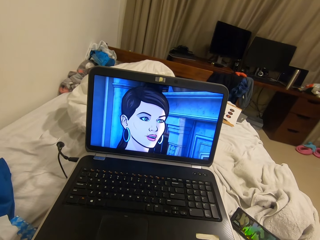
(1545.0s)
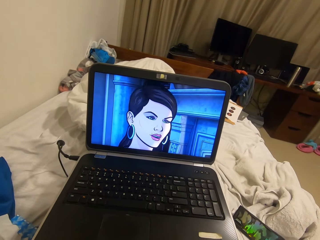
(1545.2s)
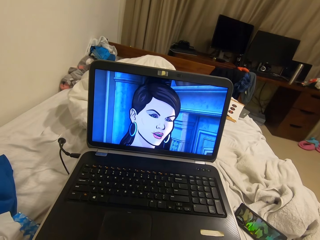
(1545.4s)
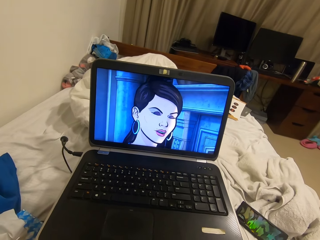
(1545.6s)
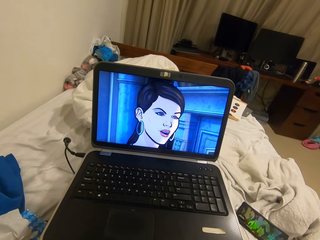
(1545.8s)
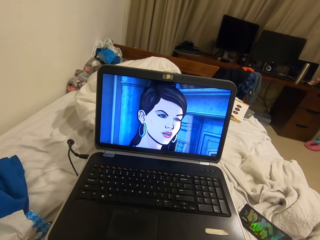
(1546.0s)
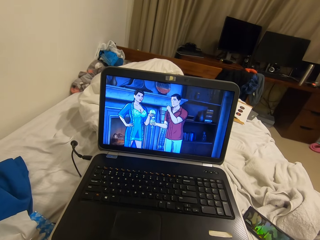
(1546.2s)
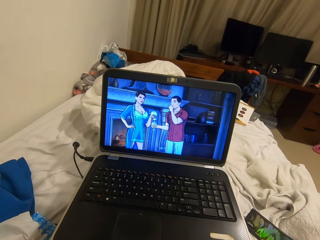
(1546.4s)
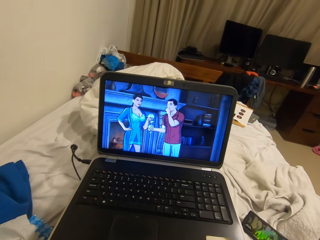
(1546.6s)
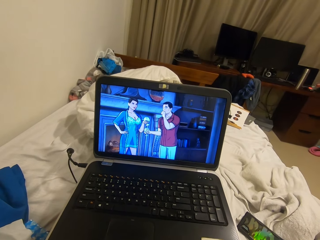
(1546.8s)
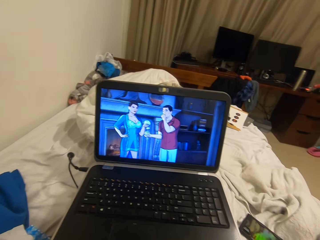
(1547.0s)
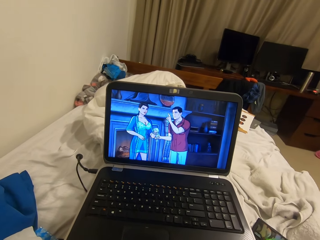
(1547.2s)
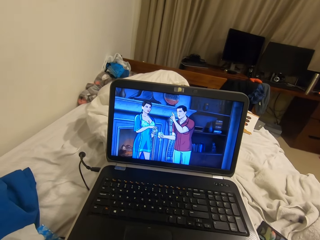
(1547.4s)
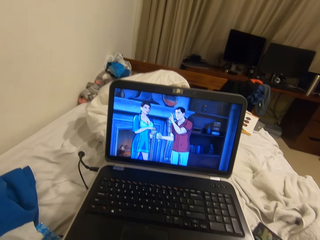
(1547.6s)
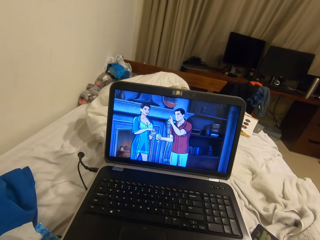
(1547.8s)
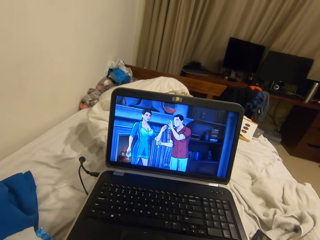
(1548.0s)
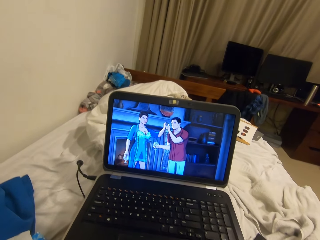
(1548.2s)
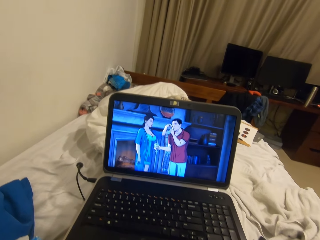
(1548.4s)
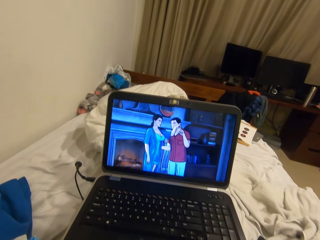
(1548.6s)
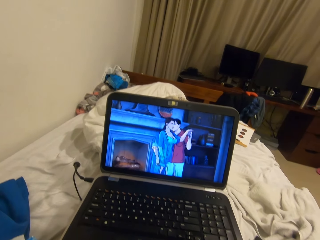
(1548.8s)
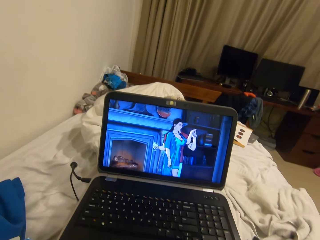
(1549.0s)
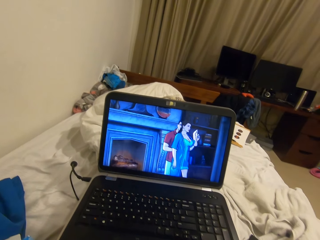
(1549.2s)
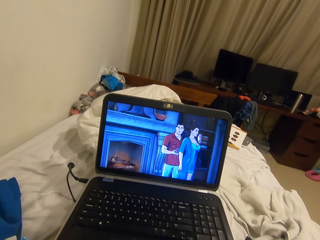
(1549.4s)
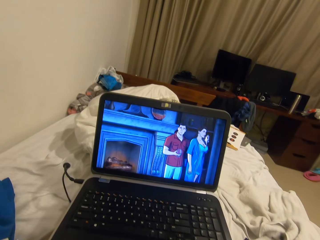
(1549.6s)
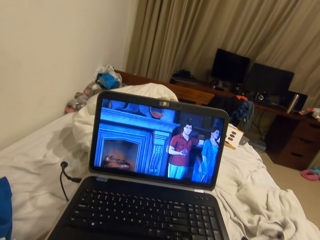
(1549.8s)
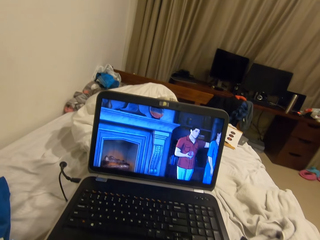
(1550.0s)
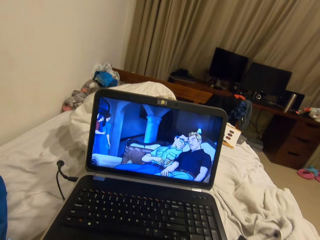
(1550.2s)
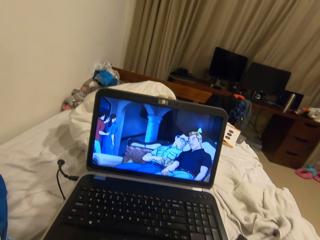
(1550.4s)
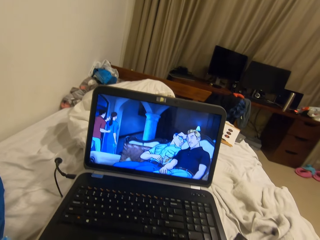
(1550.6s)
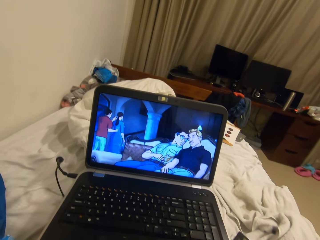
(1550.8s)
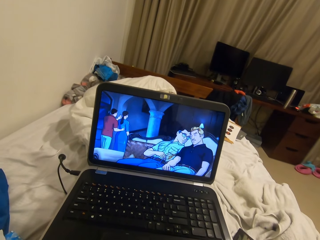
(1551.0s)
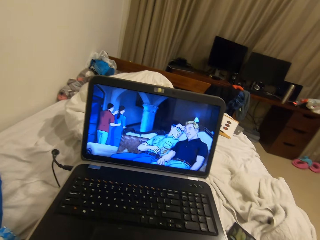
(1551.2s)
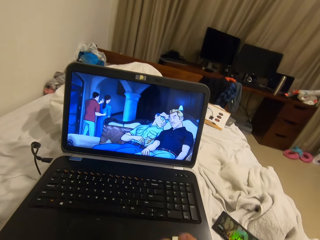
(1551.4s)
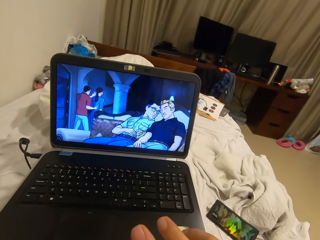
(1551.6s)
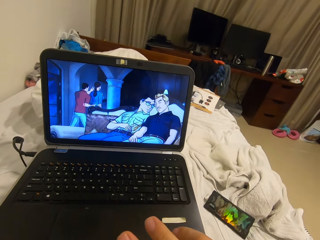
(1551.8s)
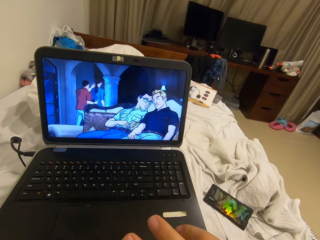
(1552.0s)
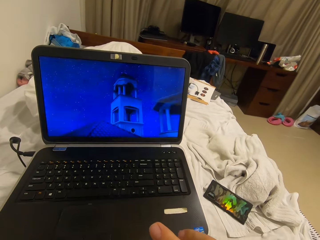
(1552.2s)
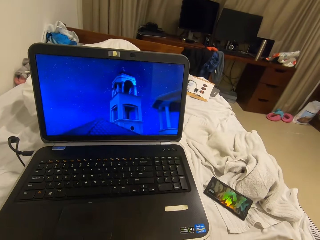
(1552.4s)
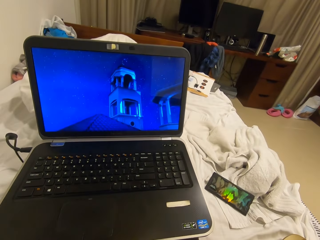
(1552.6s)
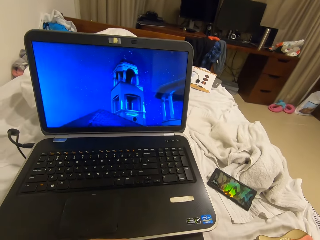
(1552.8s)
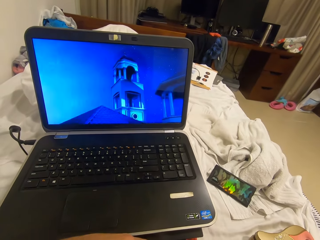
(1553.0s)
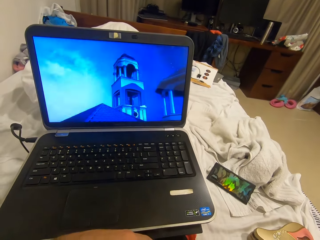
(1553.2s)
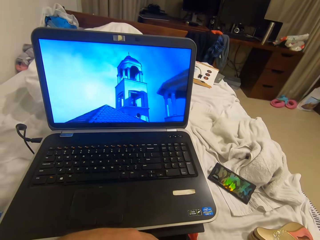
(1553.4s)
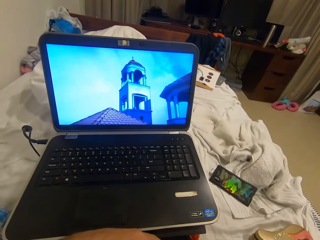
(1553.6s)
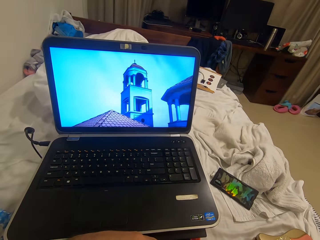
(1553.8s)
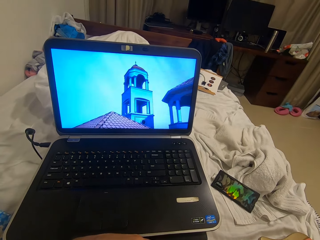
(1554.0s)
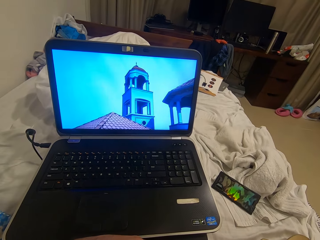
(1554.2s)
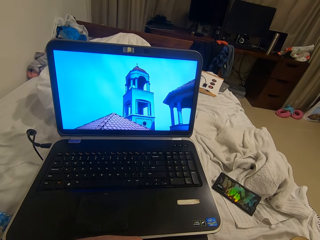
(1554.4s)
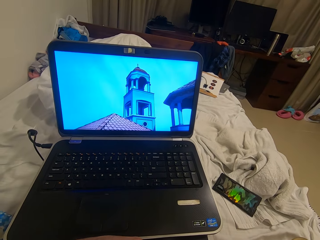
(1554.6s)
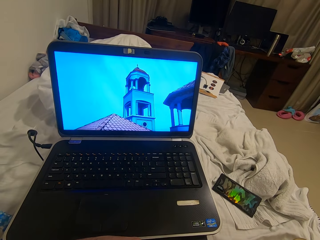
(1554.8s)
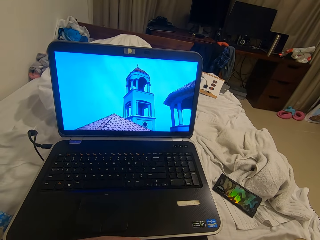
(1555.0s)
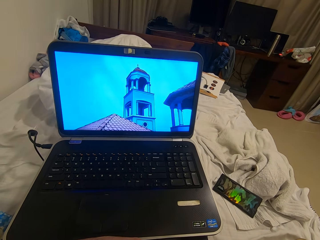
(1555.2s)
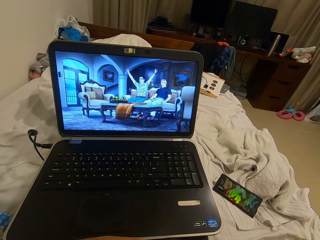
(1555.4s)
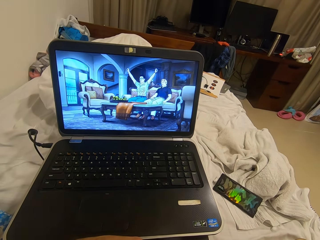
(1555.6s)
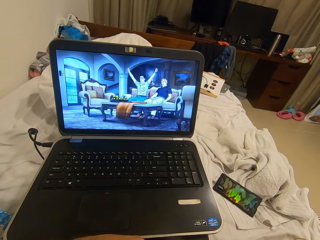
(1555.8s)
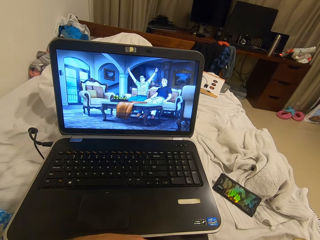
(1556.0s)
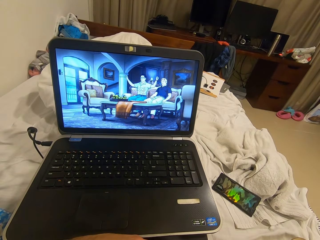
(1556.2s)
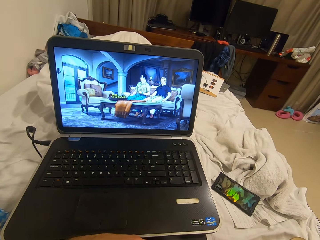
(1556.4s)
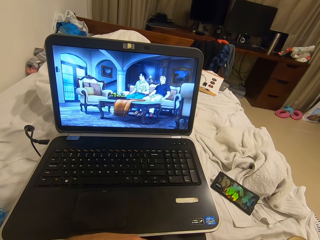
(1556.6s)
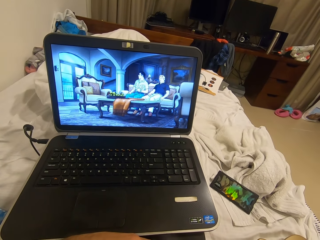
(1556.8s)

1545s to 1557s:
The camera wearer shakes the laptop. He stares at his right fingers. He bites his nails.

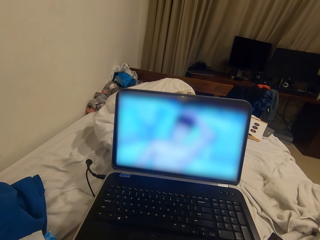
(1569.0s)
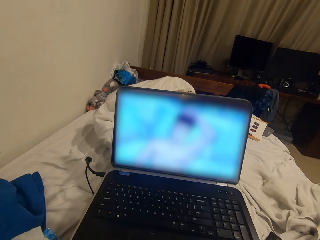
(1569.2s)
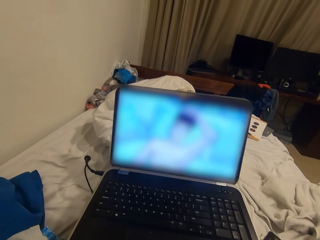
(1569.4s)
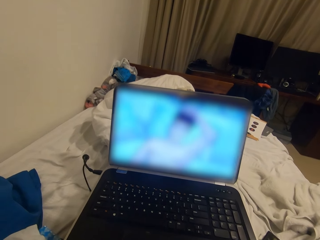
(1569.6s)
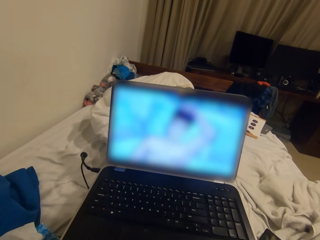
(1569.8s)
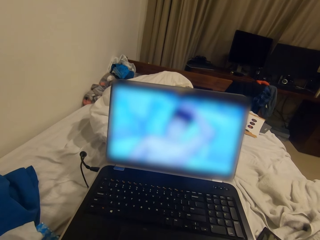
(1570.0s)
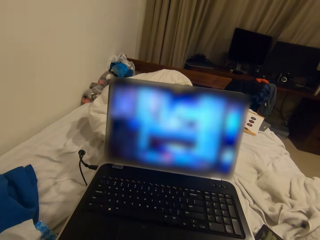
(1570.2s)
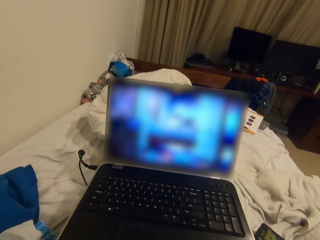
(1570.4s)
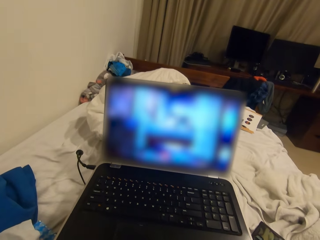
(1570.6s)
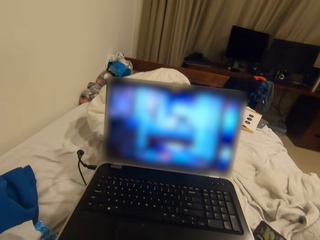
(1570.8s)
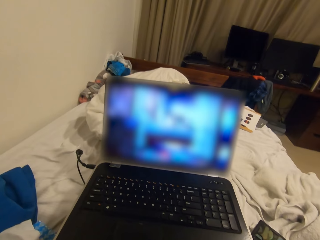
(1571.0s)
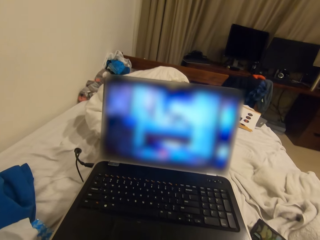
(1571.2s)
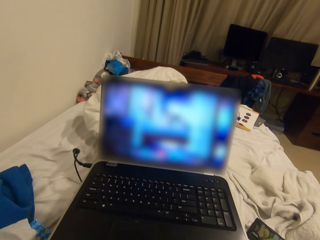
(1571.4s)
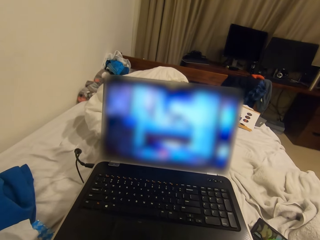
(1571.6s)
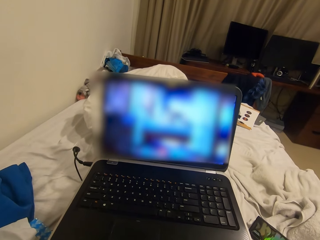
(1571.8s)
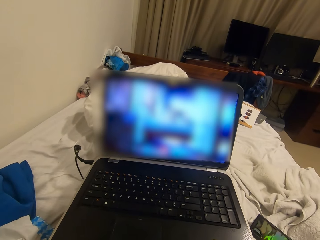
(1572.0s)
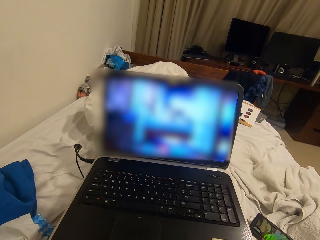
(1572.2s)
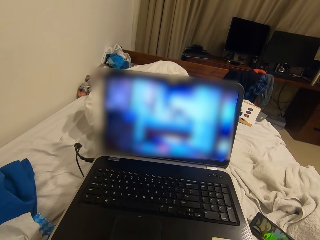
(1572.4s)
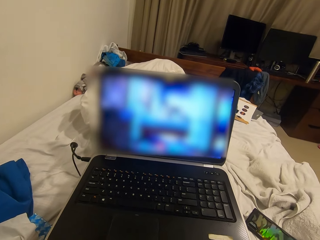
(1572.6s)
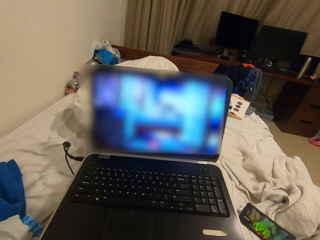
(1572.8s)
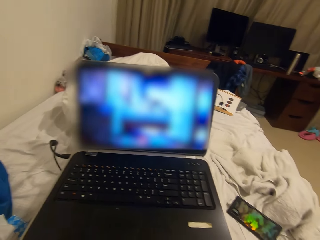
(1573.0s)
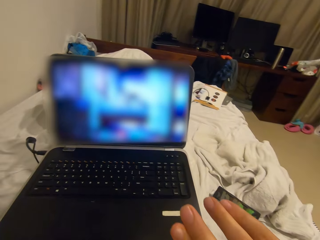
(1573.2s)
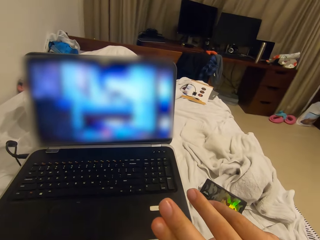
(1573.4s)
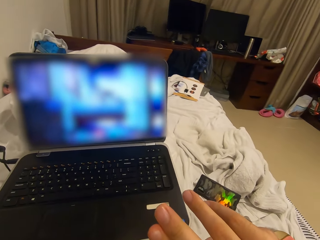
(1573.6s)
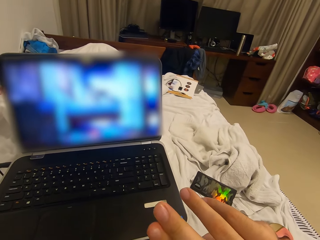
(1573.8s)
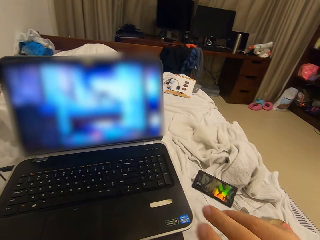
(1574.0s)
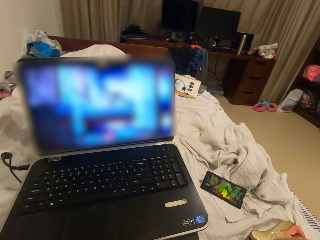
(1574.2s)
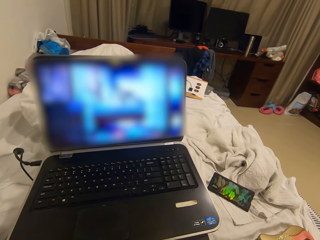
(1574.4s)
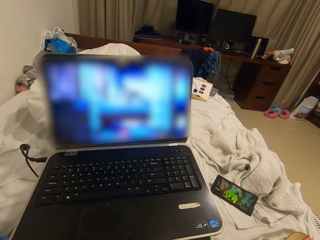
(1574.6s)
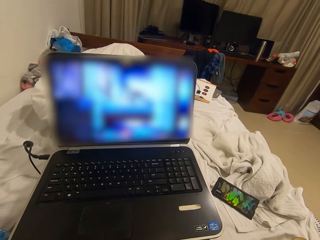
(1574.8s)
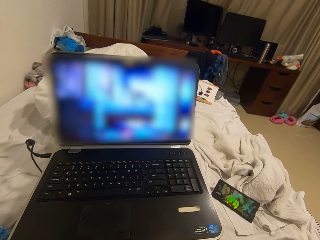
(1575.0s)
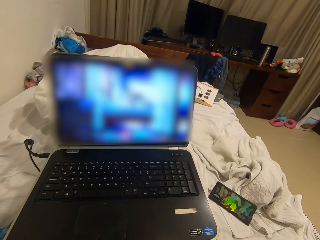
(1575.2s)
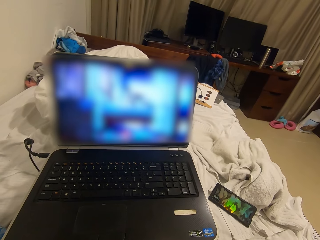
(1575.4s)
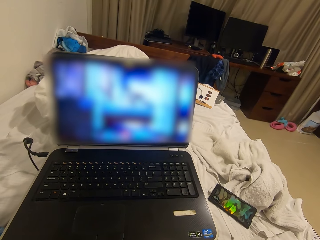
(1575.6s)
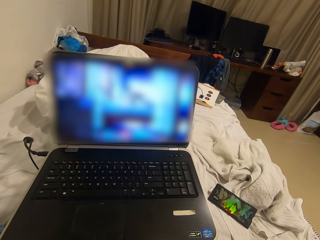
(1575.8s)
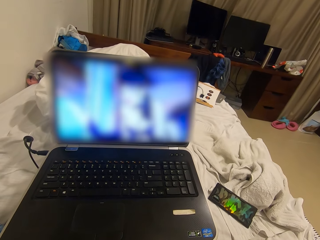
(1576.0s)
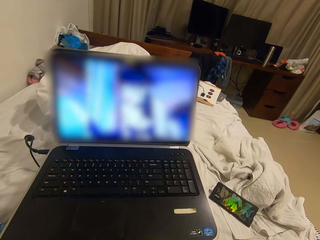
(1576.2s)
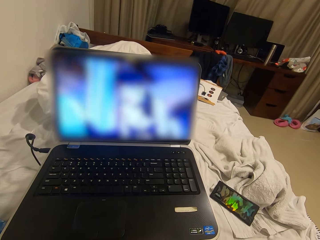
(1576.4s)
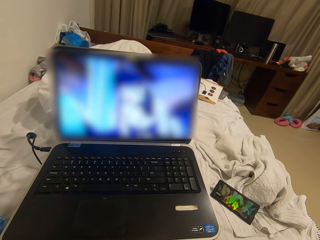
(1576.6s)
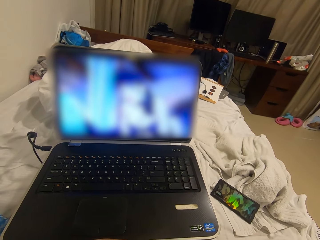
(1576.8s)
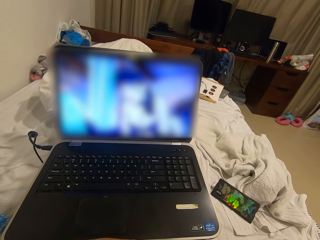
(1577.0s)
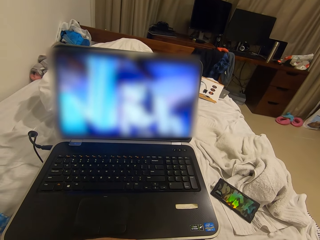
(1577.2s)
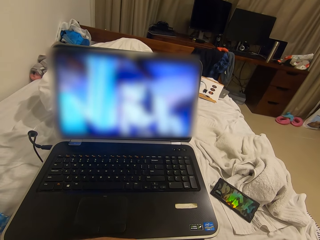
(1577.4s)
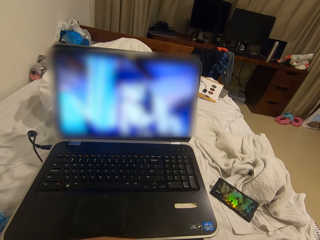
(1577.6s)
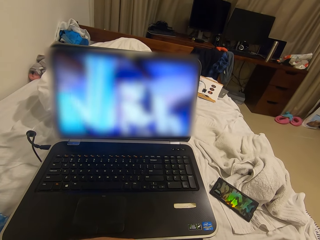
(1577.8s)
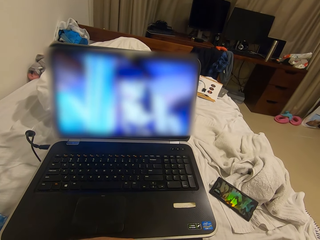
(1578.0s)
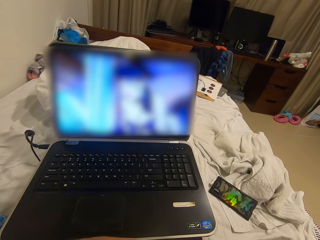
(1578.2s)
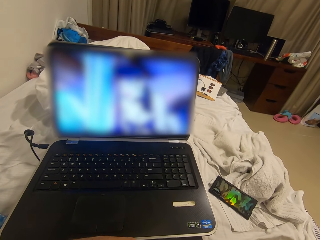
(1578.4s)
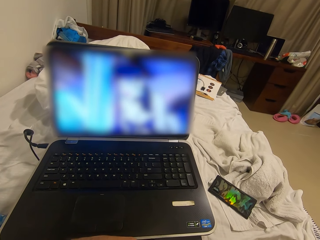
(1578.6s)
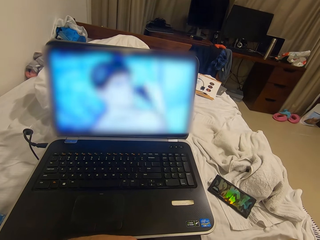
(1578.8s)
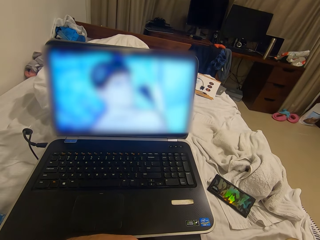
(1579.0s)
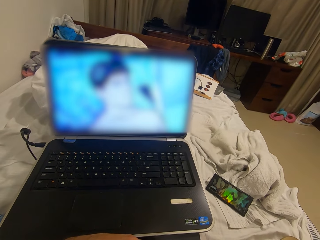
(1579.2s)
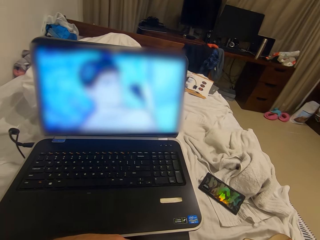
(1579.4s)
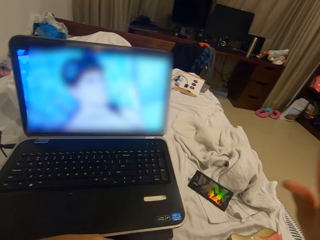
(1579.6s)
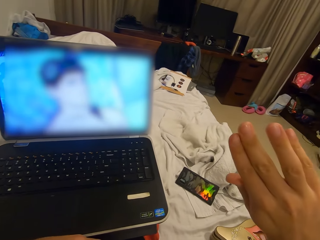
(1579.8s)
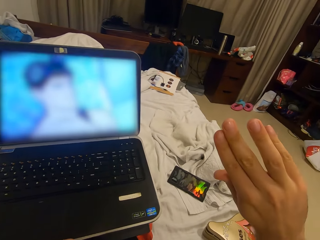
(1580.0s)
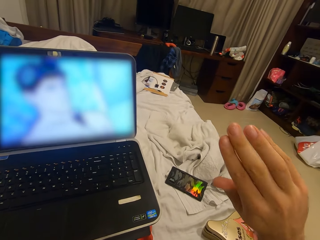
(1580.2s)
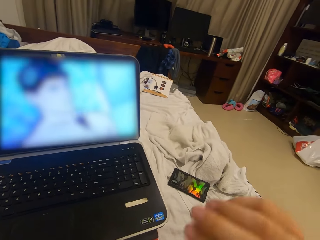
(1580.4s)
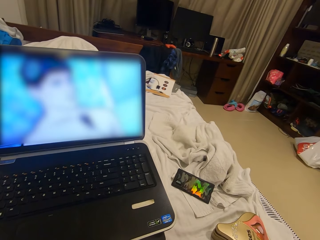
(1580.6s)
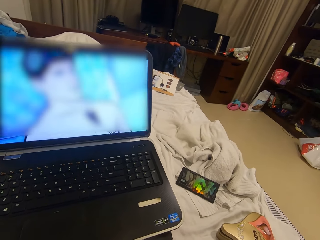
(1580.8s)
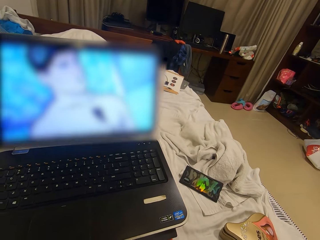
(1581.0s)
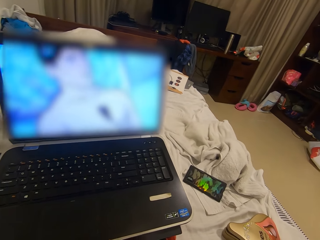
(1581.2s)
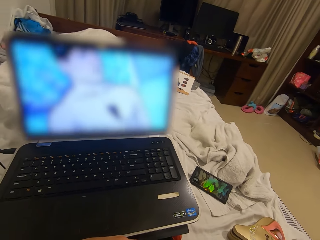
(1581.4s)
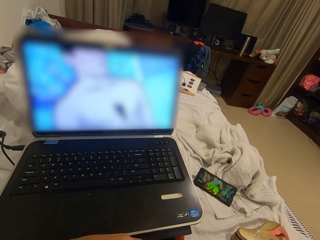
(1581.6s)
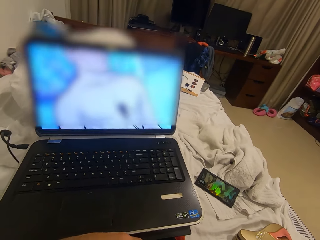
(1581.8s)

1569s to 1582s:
The camera wearer shakes the laptop. He stares at his right fingers. He bites his nails. He stares at his right fingers. He bites his nails.
